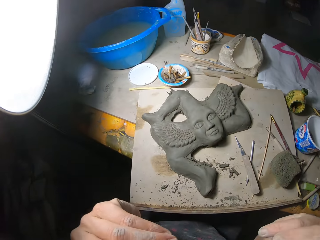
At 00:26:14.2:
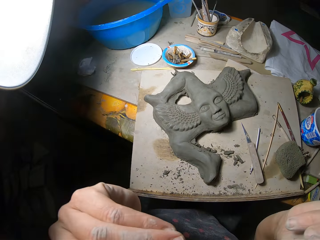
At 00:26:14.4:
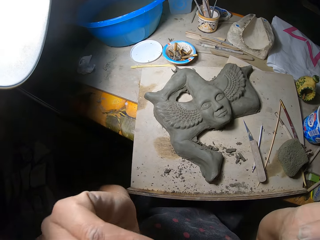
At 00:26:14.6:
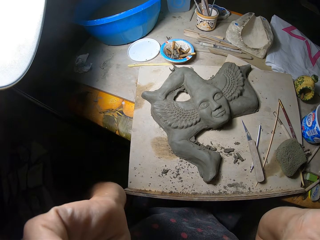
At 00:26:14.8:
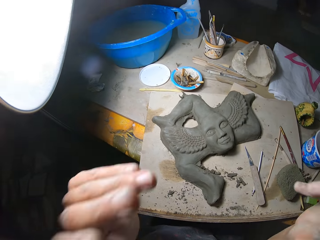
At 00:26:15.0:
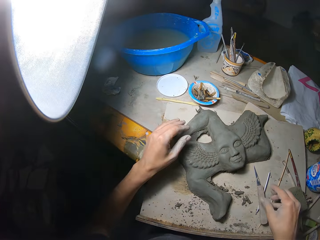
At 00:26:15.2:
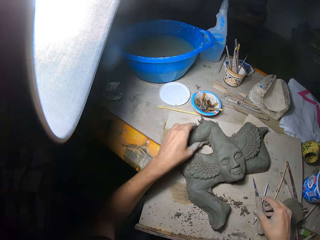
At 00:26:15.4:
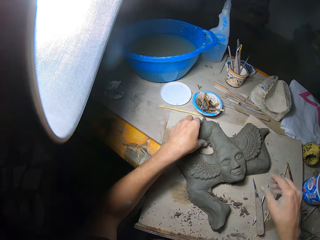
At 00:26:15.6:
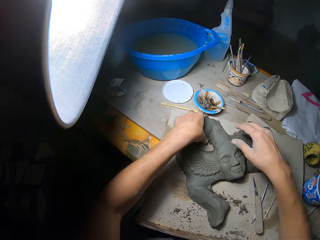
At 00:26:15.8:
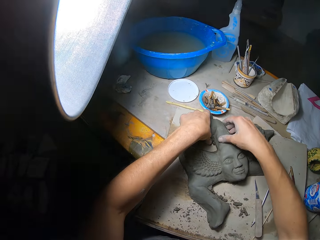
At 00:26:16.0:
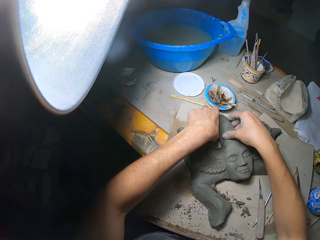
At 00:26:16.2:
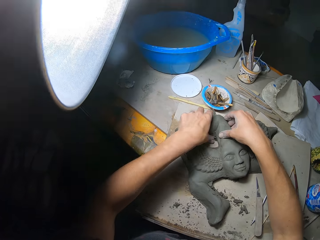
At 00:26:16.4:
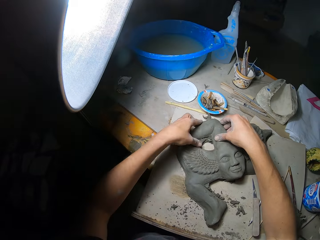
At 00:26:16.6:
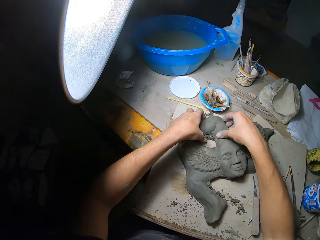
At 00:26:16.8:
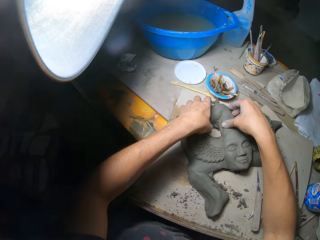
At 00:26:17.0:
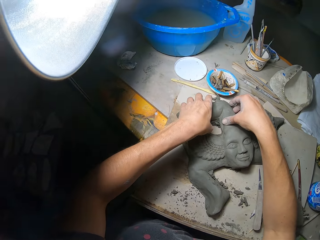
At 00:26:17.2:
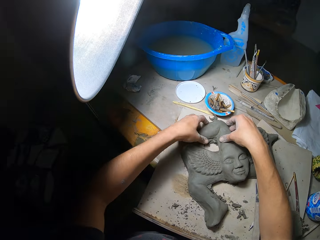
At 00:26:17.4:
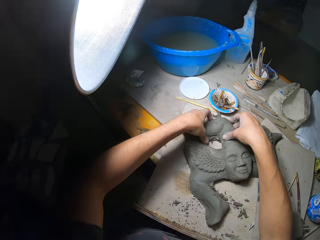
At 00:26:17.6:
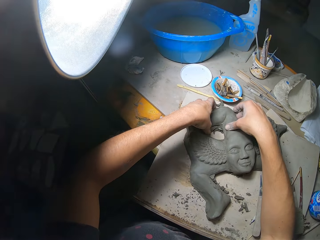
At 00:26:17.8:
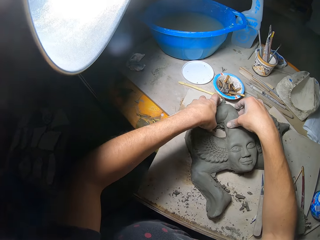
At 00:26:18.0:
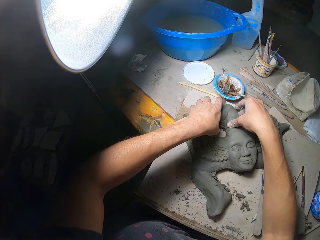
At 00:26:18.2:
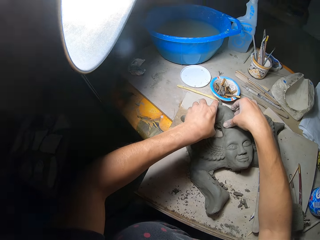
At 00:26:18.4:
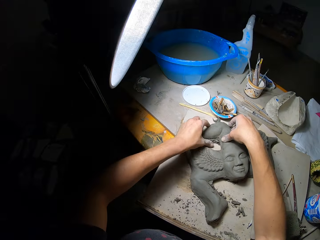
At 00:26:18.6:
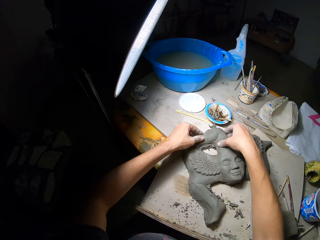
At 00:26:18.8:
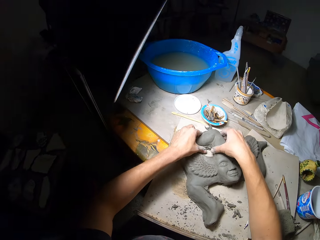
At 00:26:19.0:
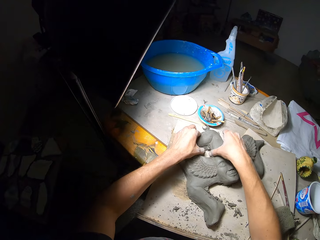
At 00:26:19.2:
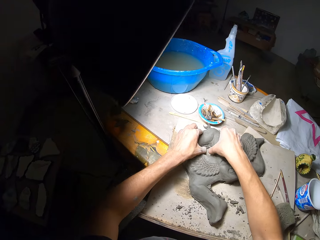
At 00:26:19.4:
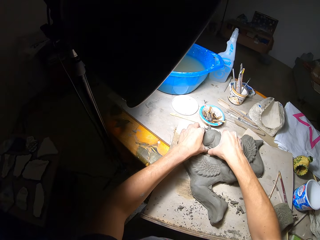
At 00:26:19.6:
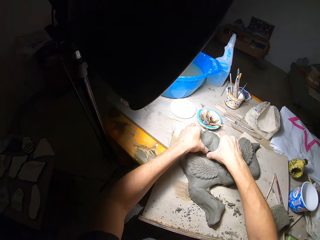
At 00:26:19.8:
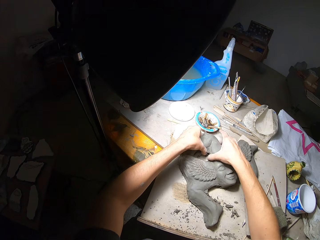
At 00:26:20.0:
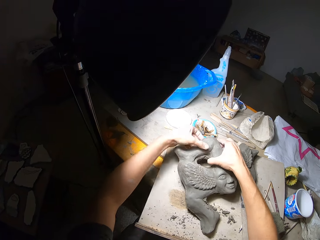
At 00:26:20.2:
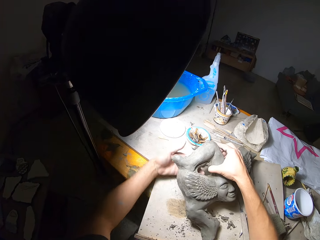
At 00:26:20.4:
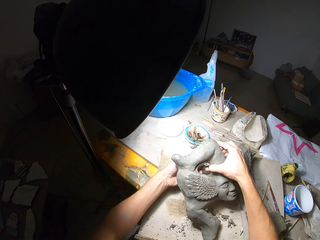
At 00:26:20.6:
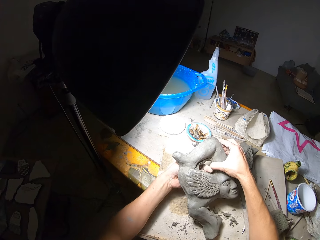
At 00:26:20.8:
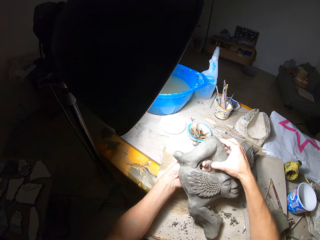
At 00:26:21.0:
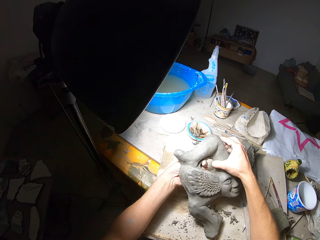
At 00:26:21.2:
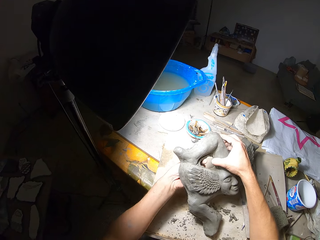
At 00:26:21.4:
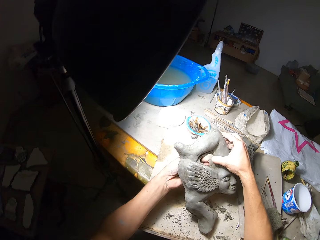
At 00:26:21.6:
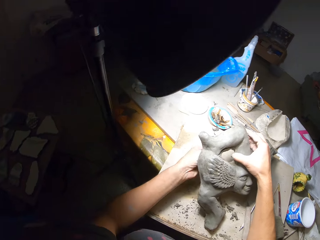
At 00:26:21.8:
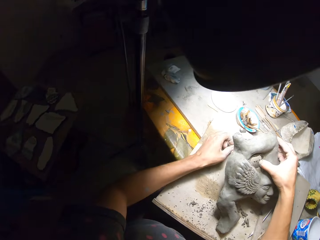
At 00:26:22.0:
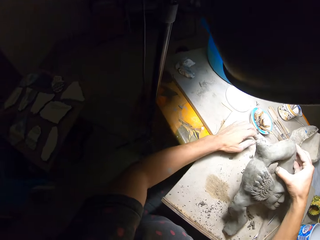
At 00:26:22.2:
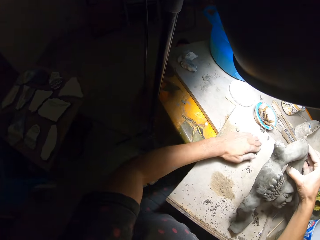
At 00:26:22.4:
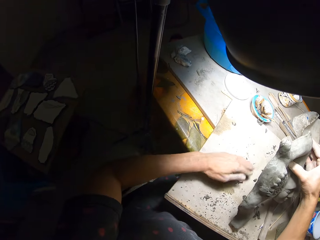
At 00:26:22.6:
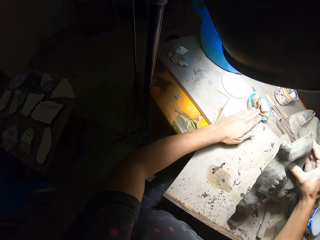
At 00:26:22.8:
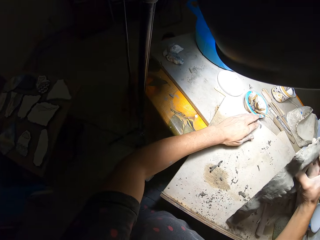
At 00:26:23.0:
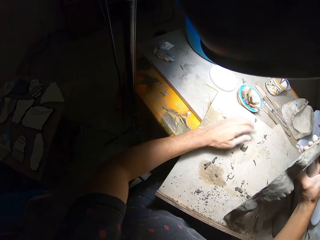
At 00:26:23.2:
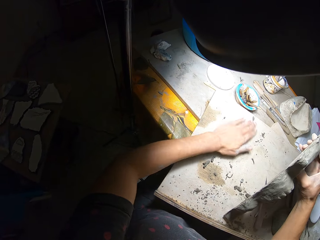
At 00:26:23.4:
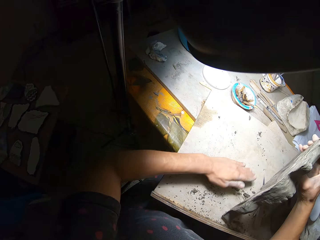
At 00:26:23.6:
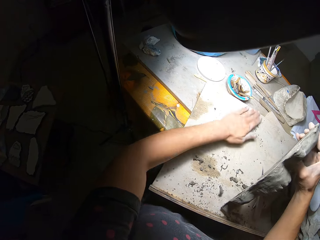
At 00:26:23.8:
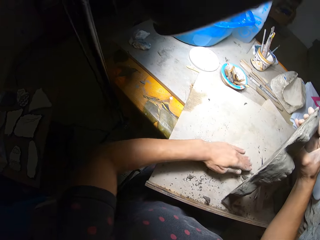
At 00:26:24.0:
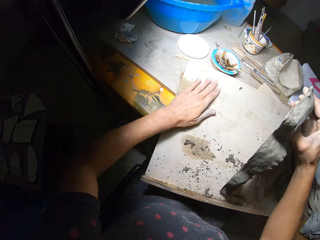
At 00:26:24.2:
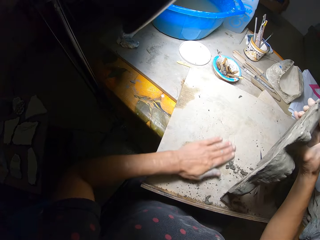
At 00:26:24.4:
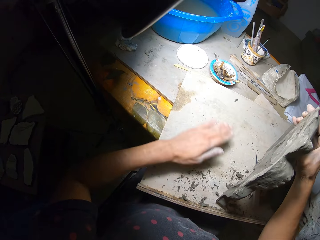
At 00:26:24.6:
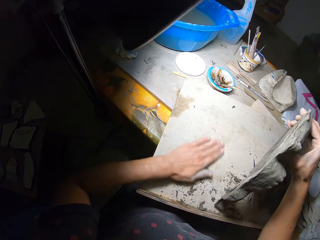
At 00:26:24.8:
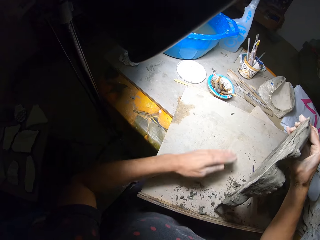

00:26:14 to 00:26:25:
The camera wearer wears the glasses with both hands. He touches the sculpture with his left hand. He touches the sculpture with both hands. He breaks off the plasticine piece from the sculpture with his left hand. He presses the sculpture with his left thumb. He lifts the sculpture with both hands. He breaks off the plasticine piece from the sculpture with his left hand. He dusts the plasticine piece on the workbench with his left hand.

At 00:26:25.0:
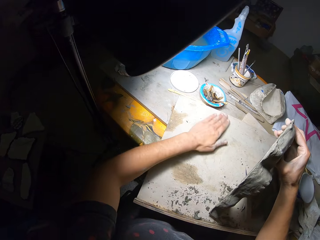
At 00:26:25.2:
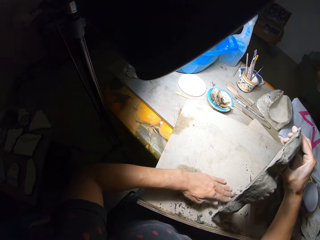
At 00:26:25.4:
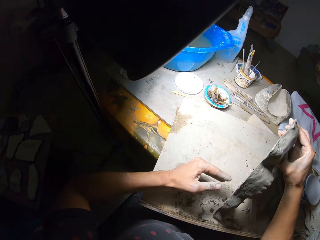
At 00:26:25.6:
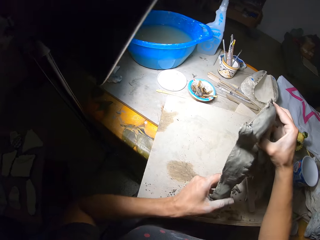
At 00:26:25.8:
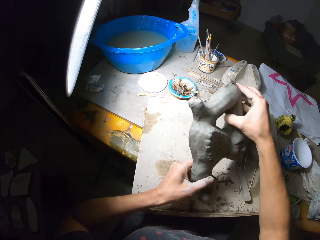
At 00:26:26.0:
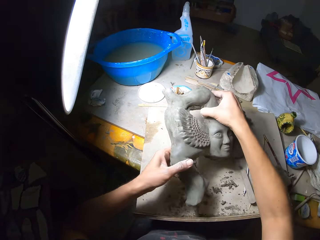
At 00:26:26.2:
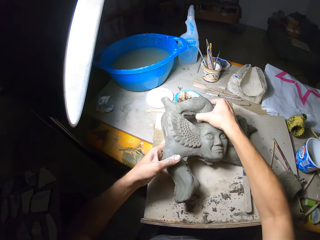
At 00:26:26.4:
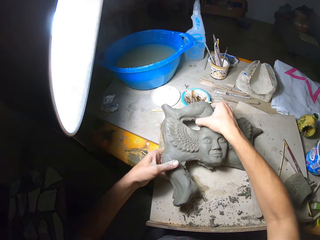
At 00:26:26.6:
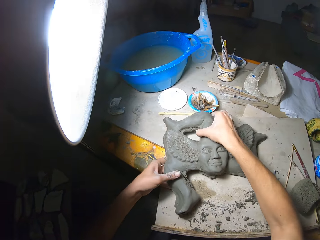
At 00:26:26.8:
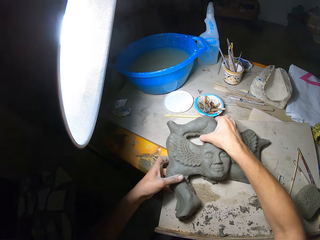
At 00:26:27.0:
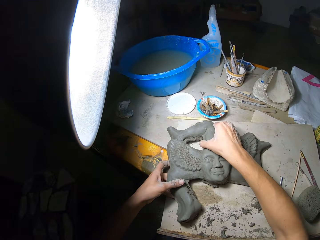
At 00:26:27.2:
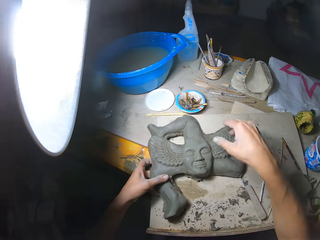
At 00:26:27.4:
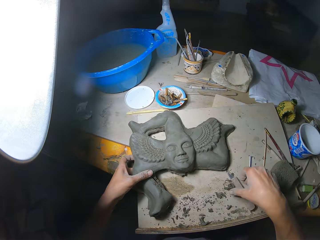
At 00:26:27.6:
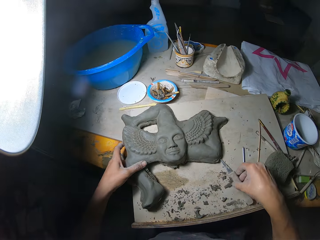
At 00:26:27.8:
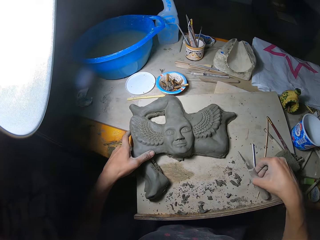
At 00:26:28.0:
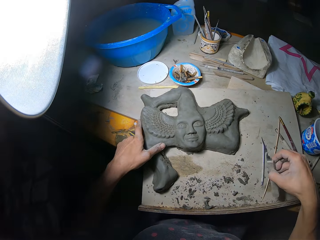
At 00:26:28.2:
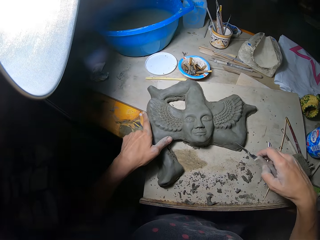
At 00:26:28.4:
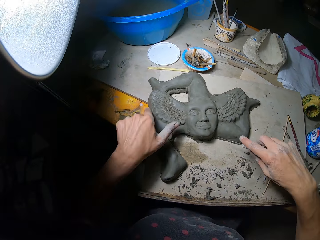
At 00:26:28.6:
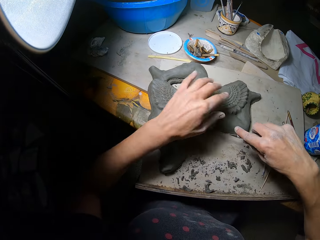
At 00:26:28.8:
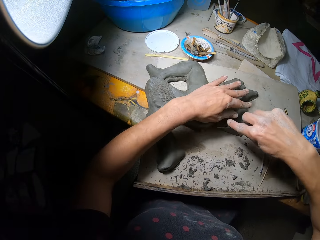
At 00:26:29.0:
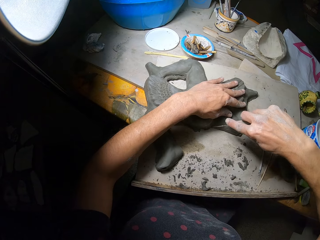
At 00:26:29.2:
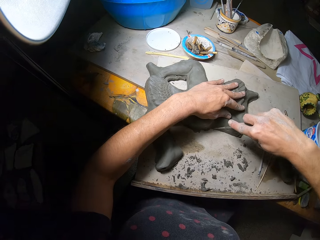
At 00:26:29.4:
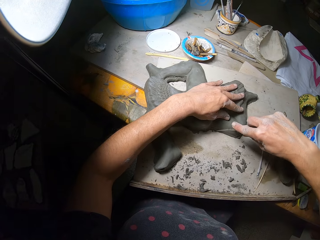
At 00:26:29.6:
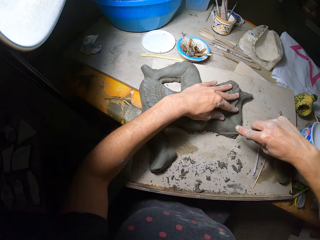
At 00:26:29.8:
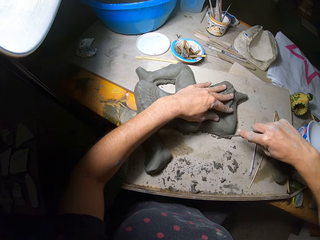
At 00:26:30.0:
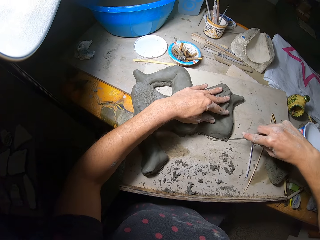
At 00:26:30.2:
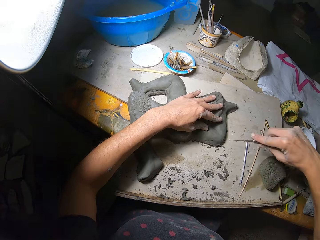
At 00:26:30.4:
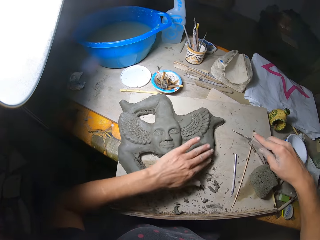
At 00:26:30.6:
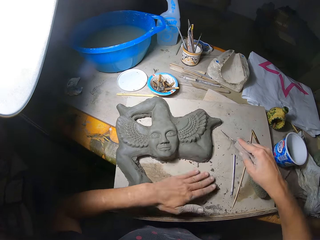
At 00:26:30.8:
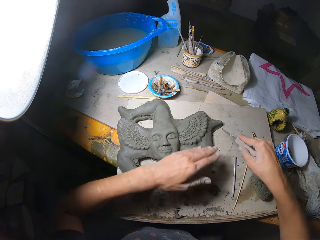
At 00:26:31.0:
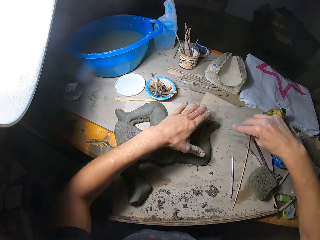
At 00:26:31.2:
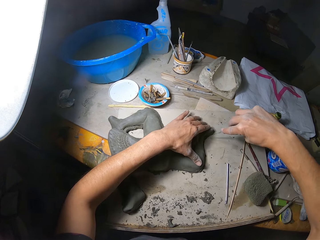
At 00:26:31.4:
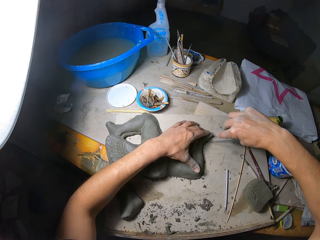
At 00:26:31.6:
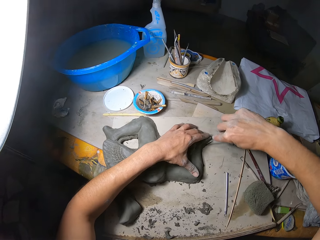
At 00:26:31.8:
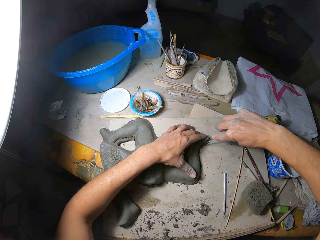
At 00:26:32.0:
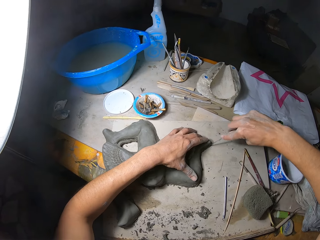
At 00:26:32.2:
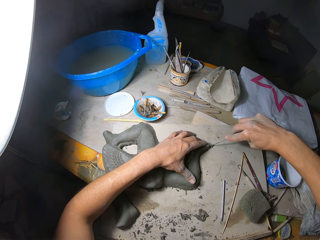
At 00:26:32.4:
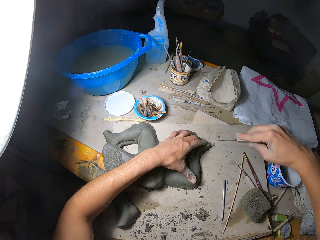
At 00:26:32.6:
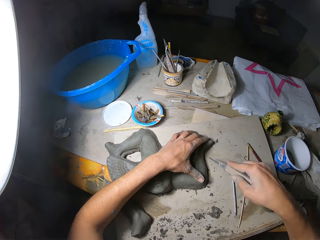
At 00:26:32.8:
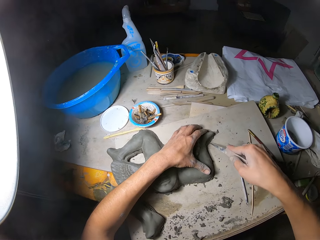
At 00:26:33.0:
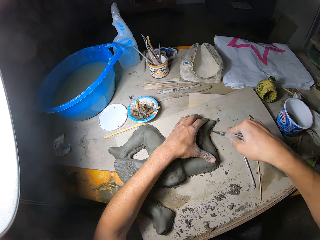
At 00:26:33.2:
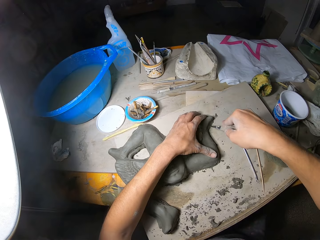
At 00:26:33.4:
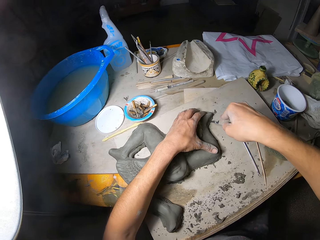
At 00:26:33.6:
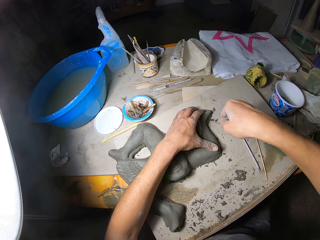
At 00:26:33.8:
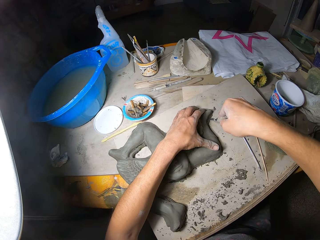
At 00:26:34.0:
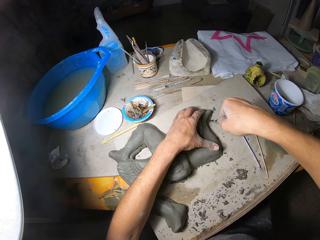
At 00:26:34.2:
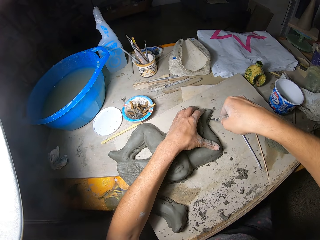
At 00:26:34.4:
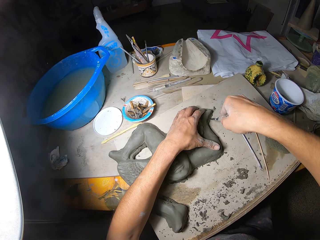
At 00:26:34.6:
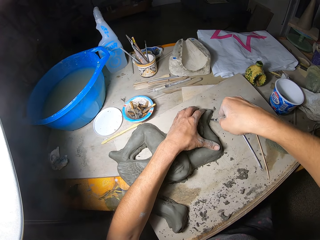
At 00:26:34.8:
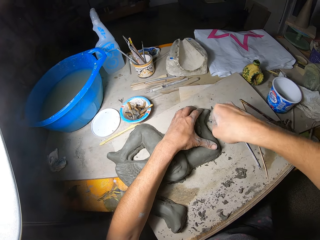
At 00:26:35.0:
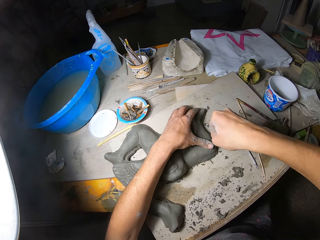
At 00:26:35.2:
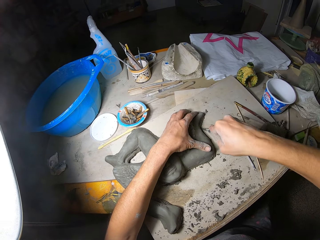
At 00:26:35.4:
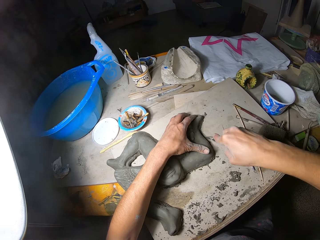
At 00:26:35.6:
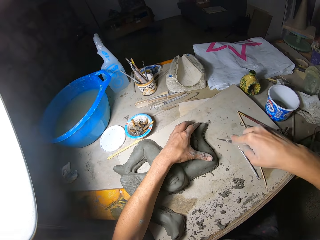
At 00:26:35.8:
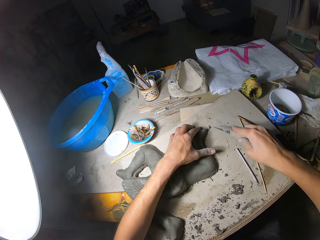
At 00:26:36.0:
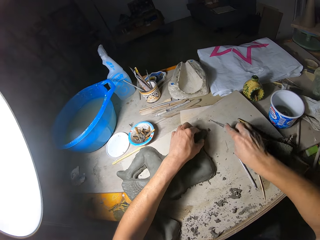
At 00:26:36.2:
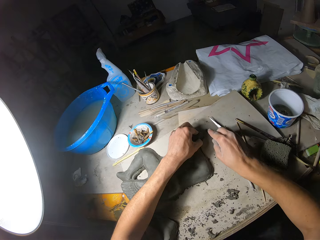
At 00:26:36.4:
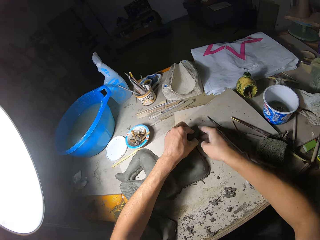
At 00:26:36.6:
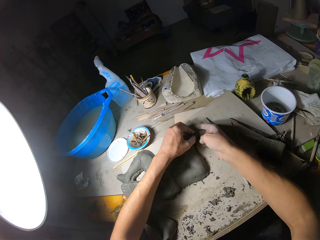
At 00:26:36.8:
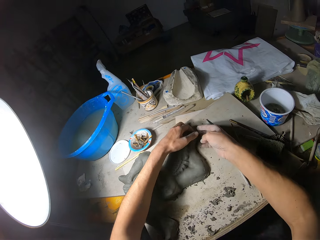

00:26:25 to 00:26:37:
The camera wearer places the sculpture on the workbench with both hands. He picks up the sculpting knife with his right hand. He carves with the sculpting knife in his right hand. He dusts plasticine debris off the sculpture with his left hand. He carves with the sculpting knife in his right hand. He breaks off the plasticine piece from the sculpture with his right hand.
